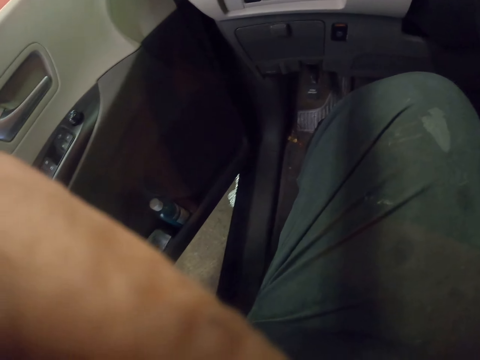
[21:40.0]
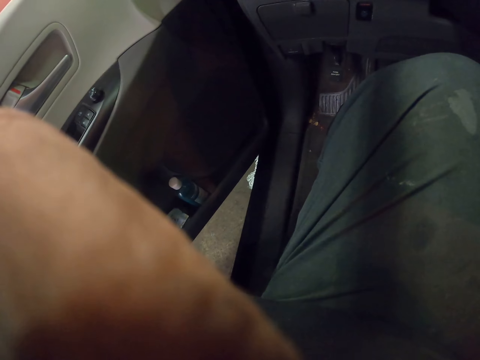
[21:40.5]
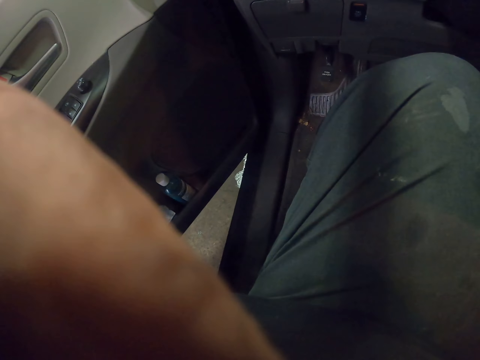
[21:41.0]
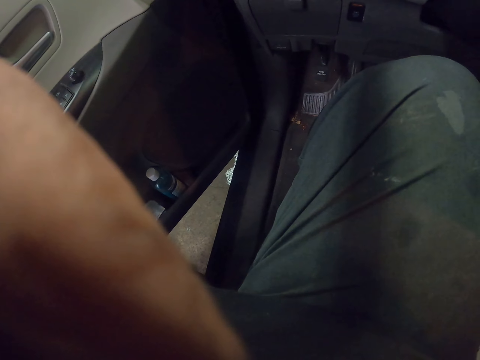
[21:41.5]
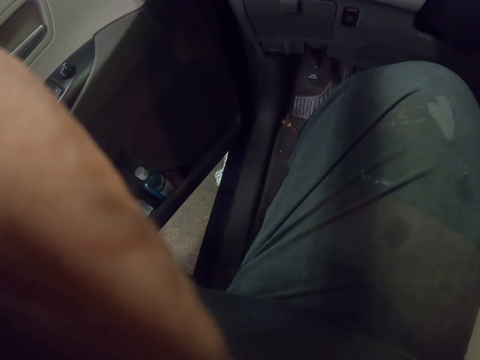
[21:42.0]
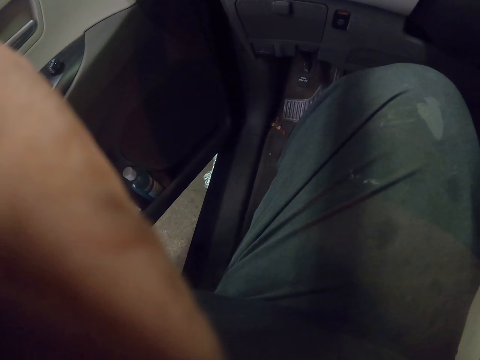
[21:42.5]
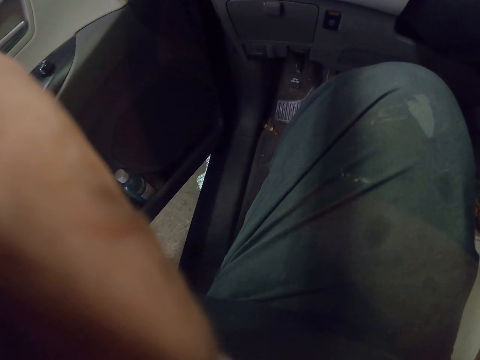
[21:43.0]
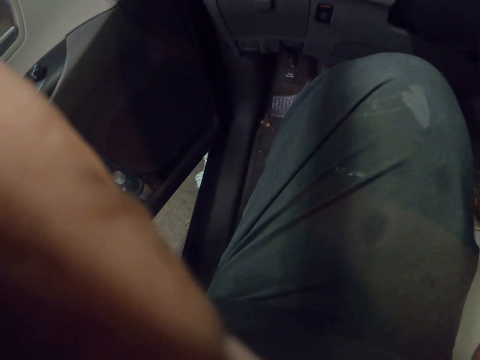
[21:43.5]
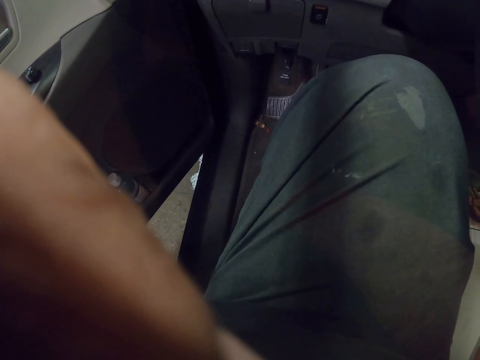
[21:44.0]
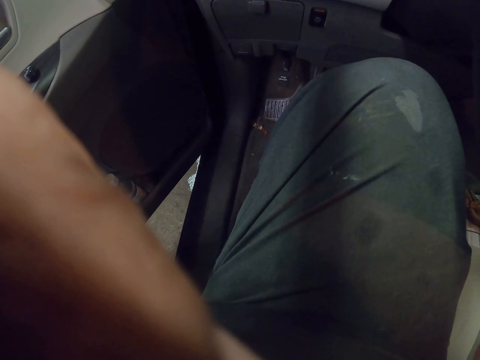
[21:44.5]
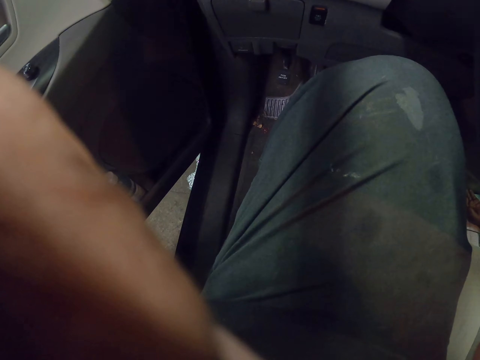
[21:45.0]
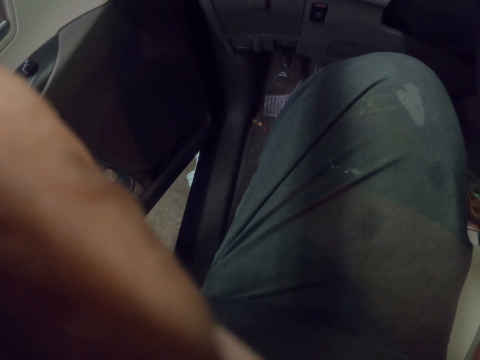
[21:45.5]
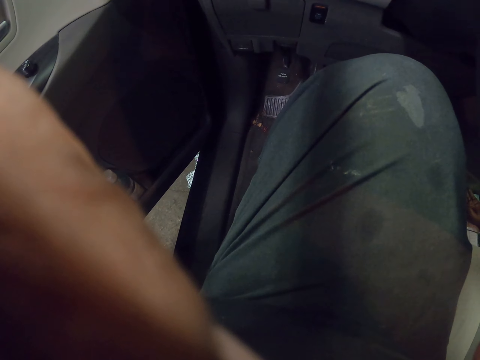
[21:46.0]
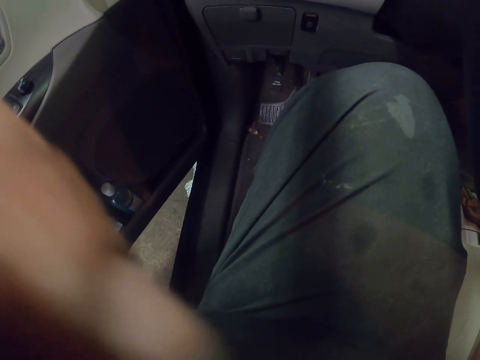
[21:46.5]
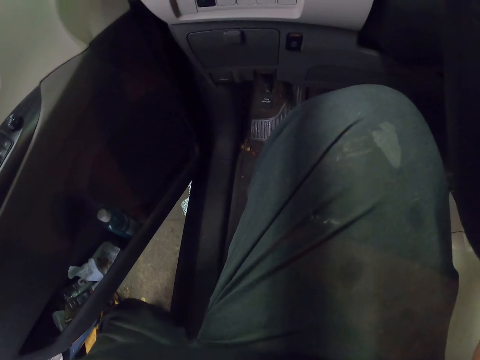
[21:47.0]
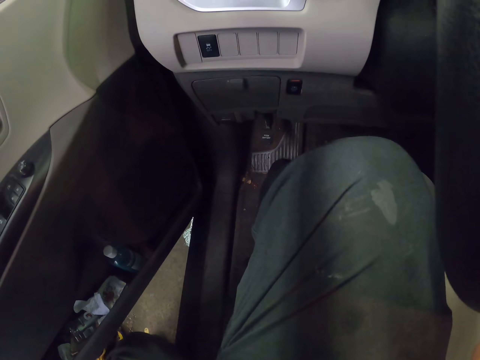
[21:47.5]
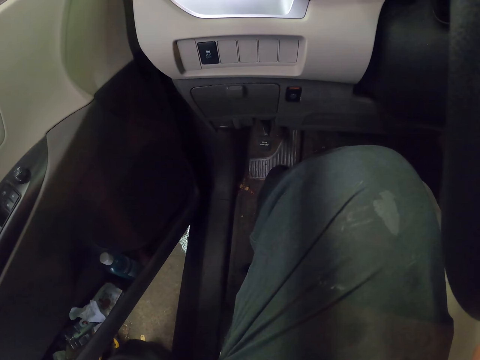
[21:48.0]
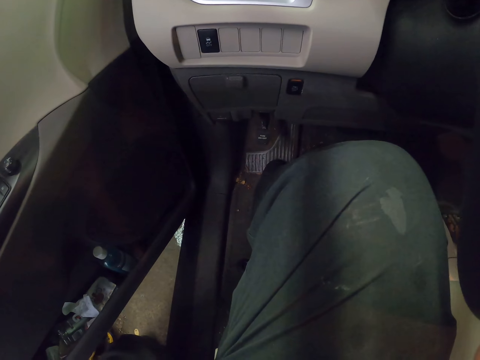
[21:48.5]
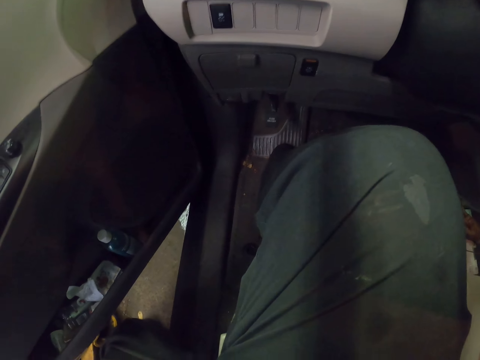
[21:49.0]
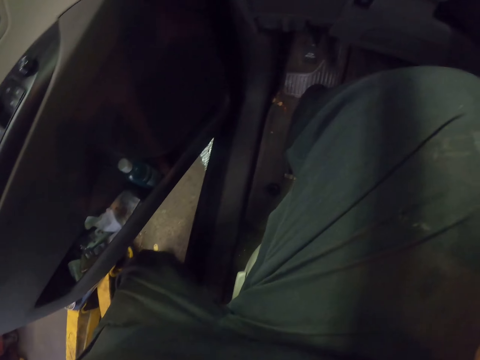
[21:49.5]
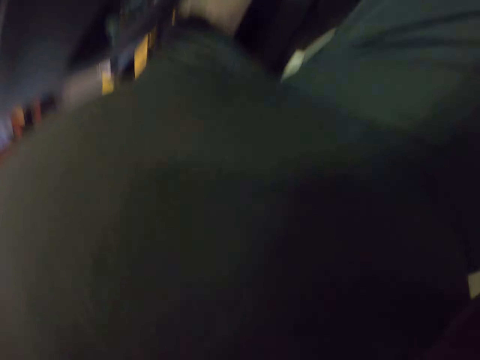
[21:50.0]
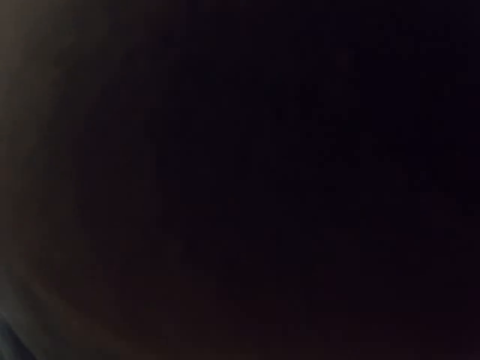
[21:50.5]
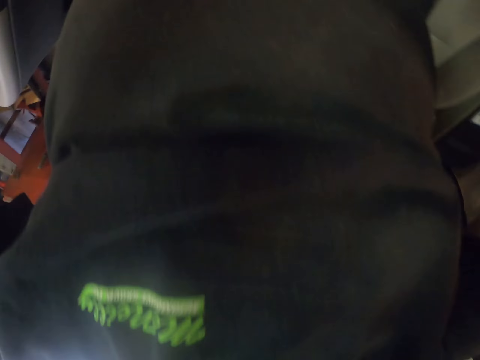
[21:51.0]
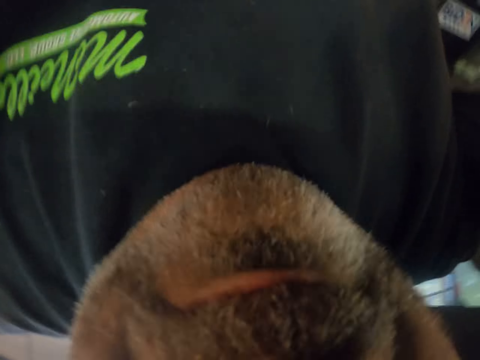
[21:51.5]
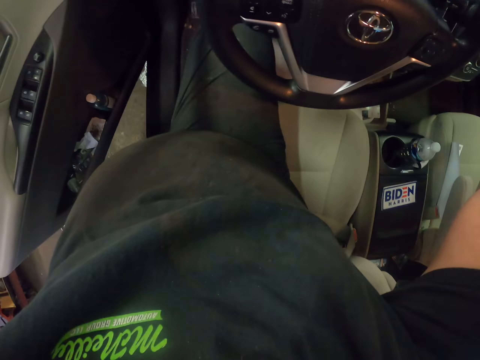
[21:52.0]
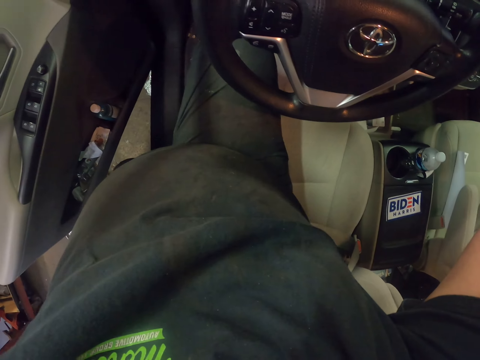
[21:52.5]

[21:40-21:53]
The camera wearer holds the camera. They wear the camera.

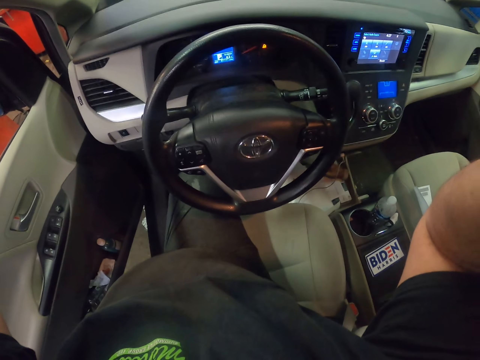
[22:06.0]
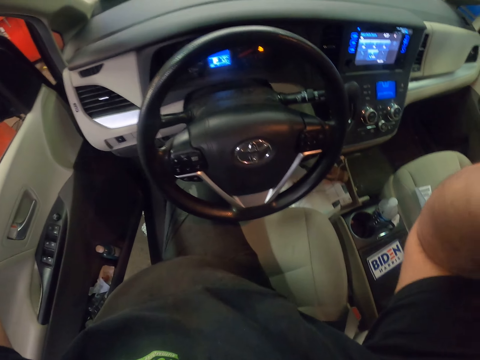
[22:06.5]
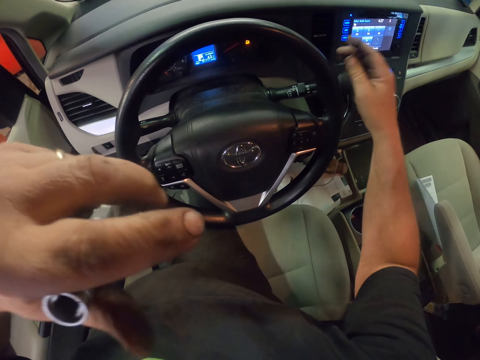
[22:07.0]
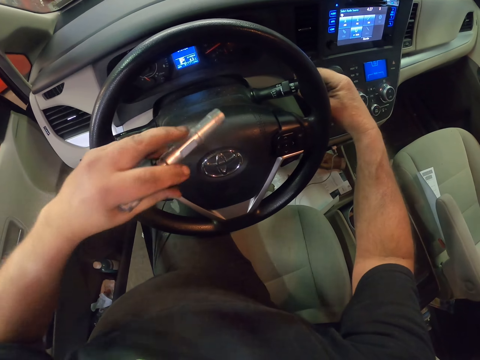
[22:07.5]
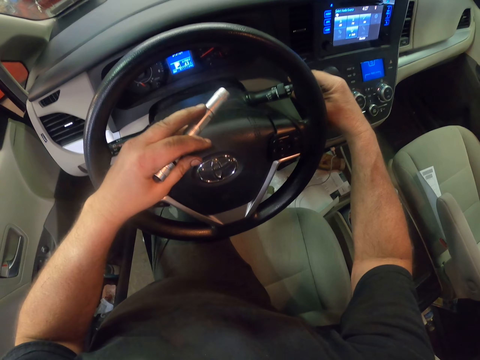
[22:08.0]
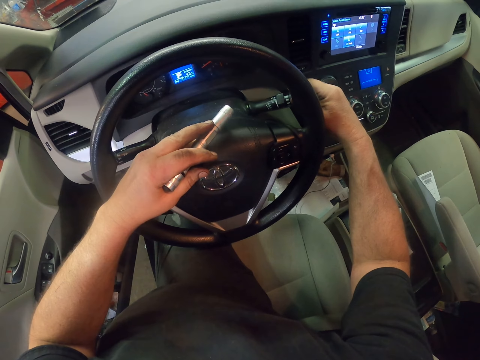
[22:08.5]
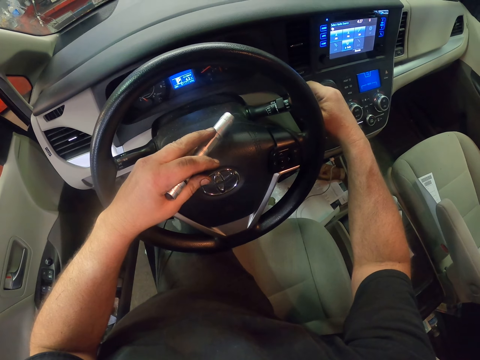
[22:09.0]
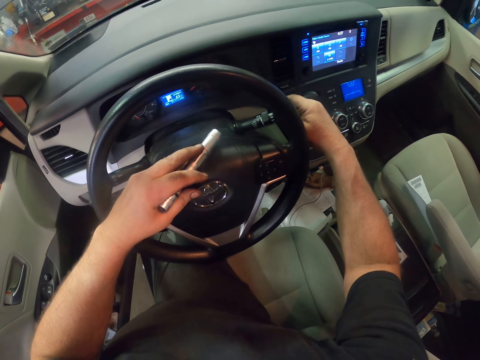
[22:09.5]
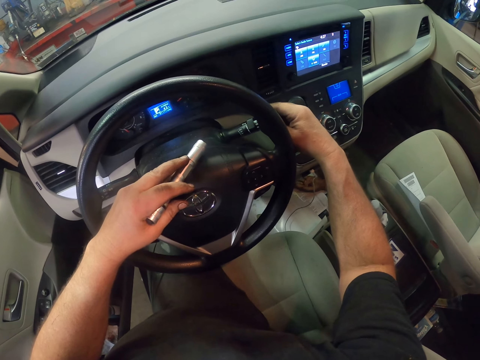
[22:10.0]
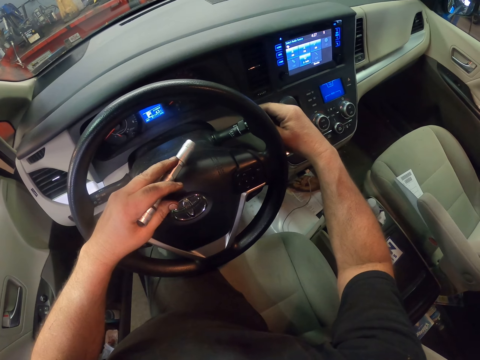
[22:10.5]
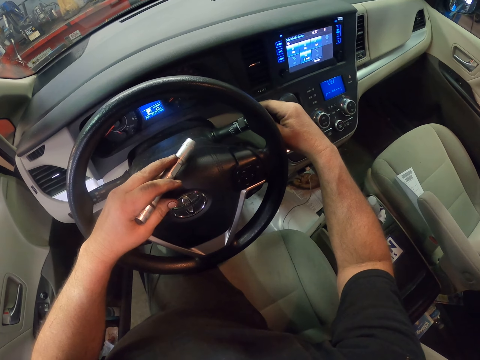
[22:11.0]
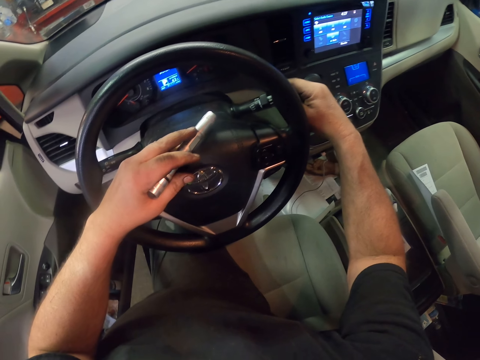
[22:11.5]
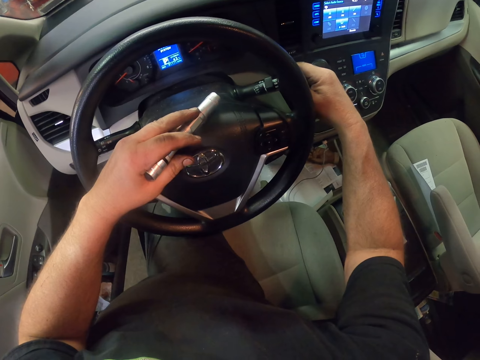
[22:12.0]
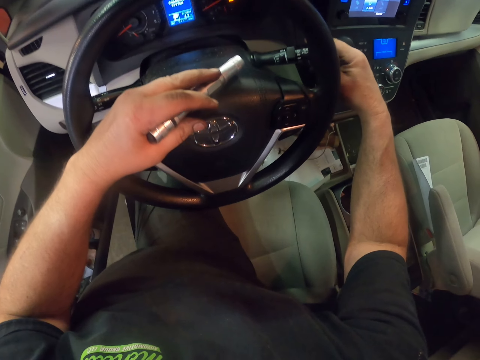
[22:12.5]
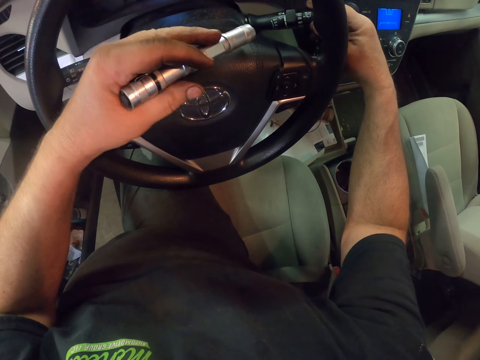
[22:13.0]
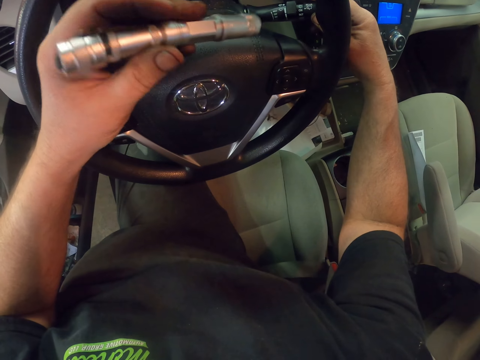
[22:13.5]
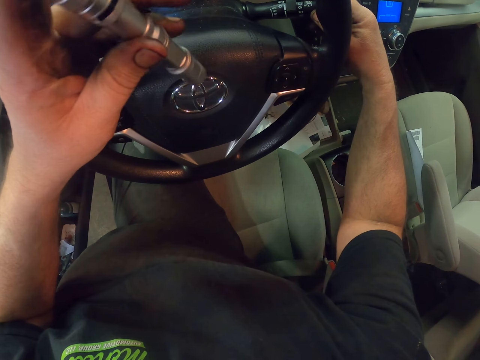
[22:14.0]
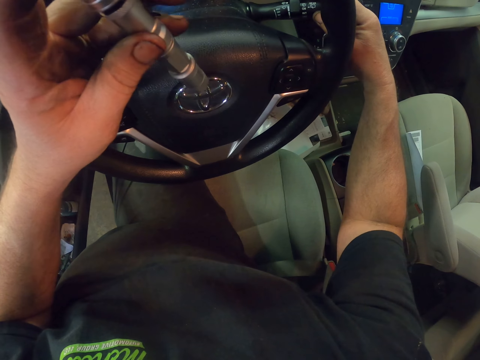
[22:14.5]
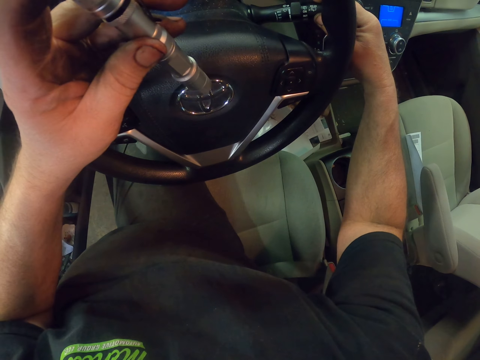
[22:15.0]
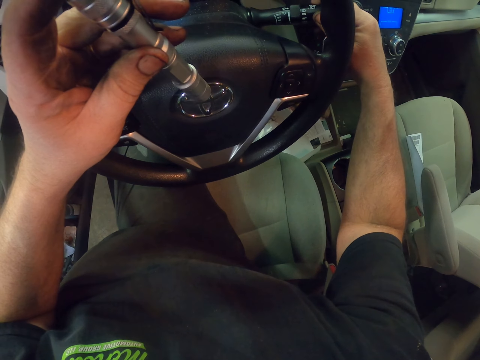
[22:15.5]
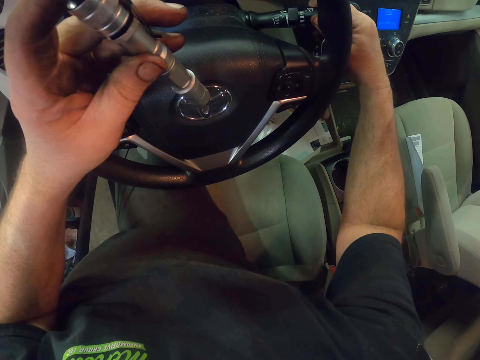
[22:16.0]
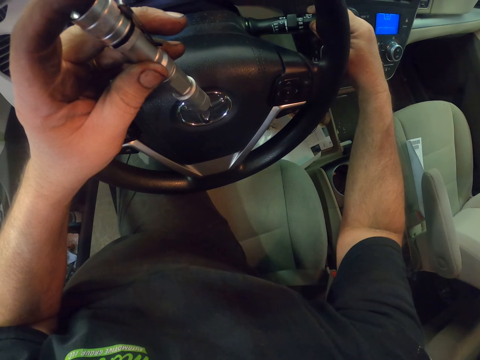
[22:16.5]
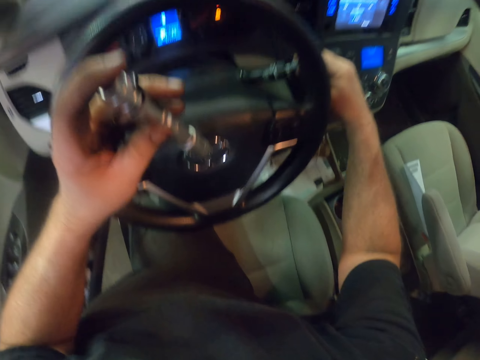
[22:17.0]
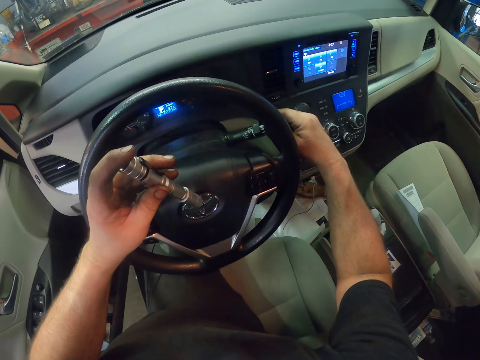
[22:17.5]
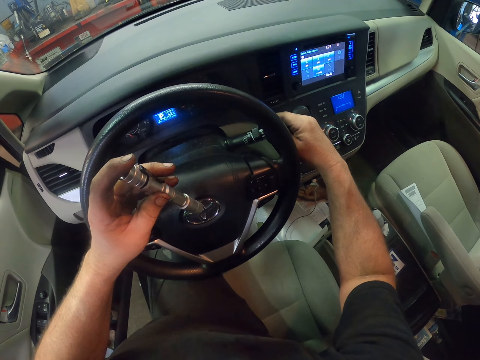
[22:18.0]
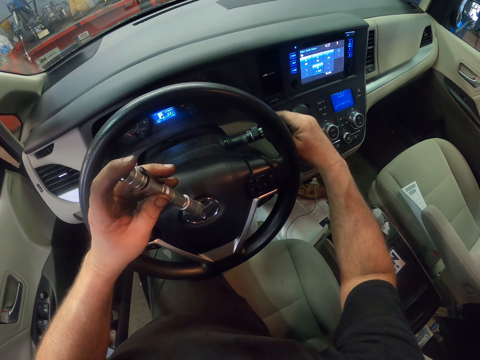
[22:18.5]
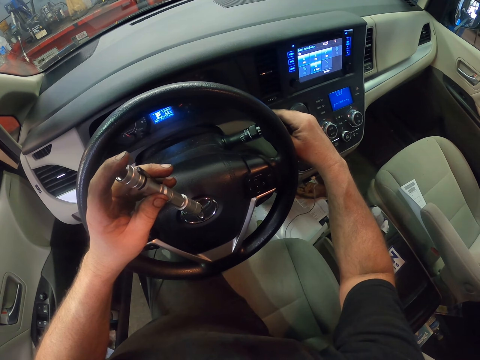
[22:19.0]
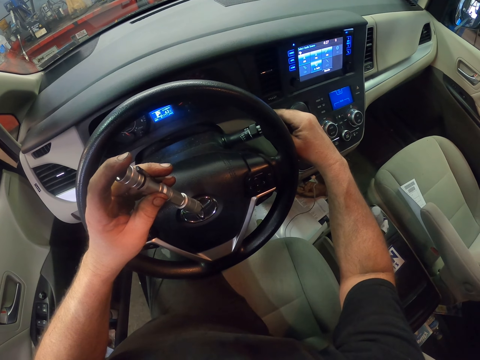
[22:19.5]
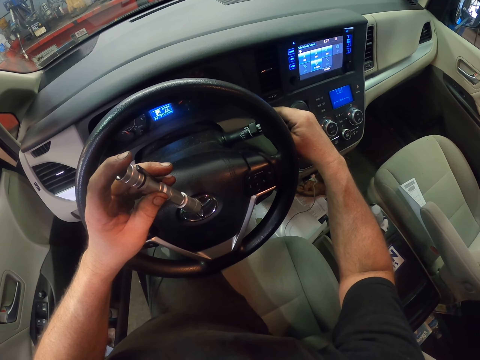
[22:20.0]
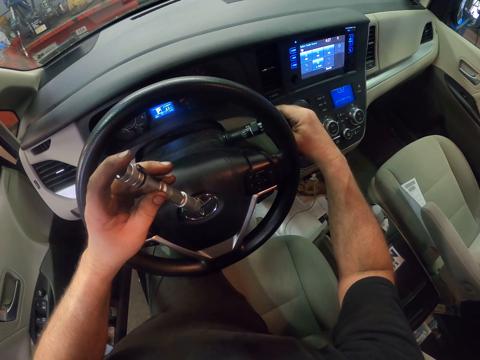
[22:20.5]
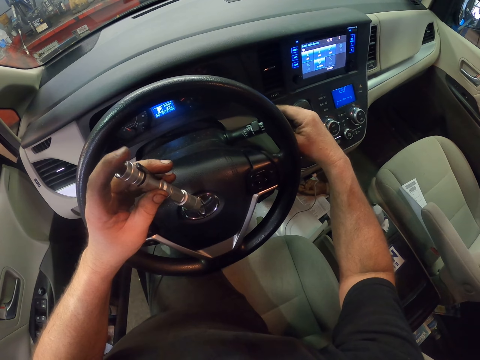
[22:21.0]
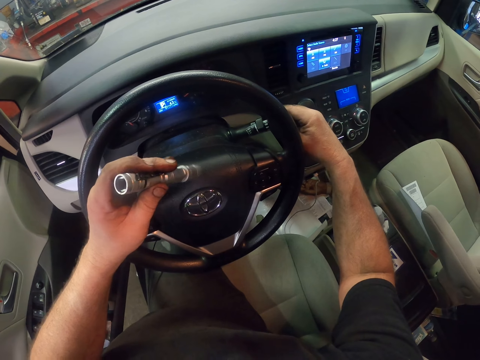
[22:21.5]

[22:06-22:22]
The camera wearer holds the windshield wiper switch. They check the car. They hold the flashlight. They turn the windshield wiper switch.
